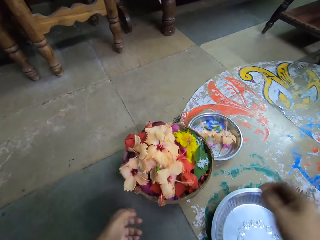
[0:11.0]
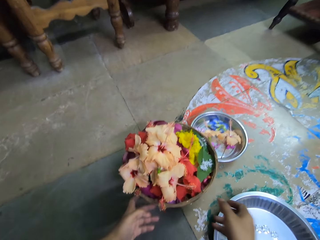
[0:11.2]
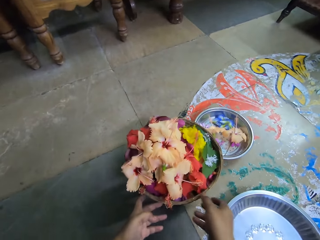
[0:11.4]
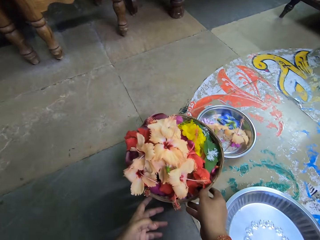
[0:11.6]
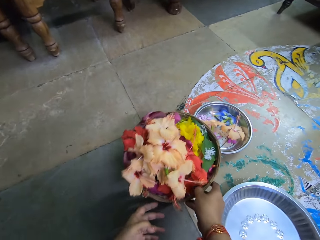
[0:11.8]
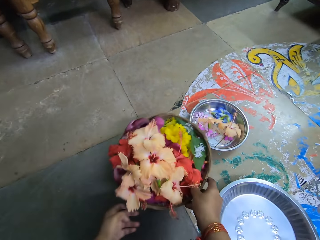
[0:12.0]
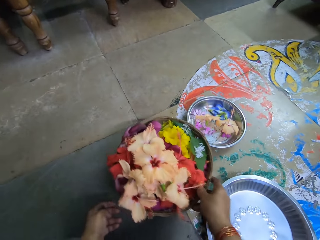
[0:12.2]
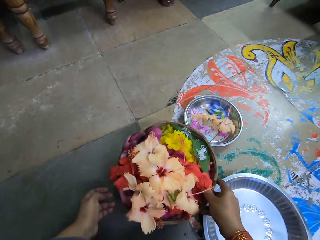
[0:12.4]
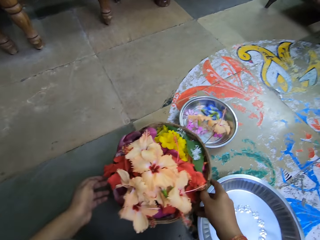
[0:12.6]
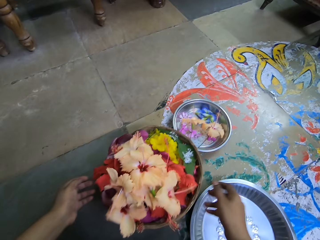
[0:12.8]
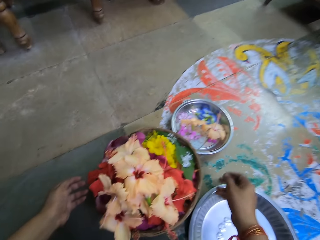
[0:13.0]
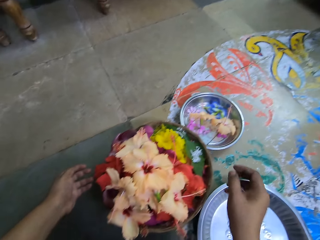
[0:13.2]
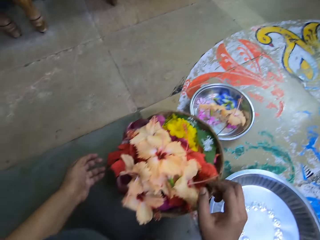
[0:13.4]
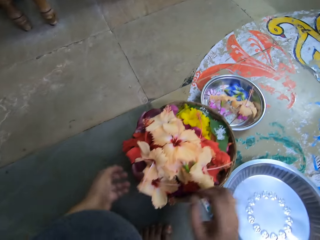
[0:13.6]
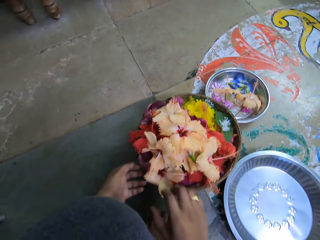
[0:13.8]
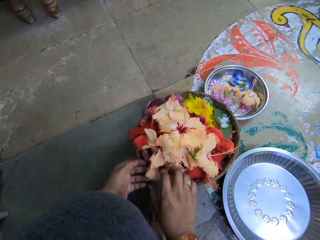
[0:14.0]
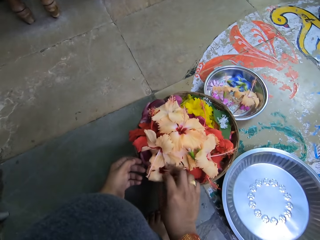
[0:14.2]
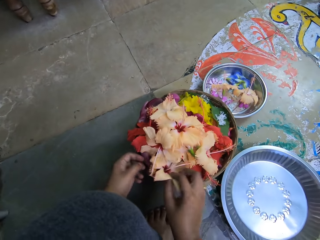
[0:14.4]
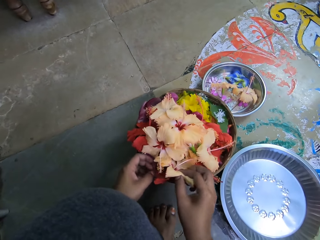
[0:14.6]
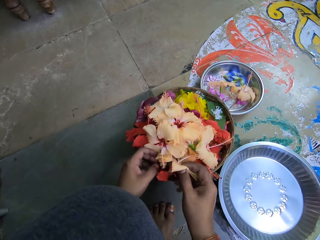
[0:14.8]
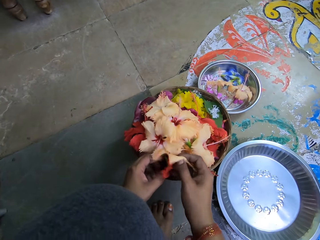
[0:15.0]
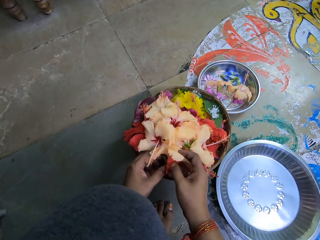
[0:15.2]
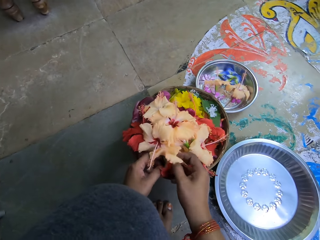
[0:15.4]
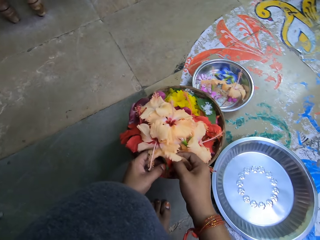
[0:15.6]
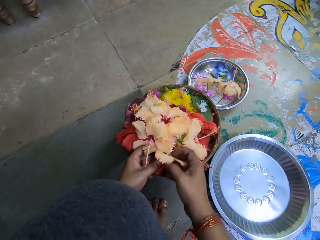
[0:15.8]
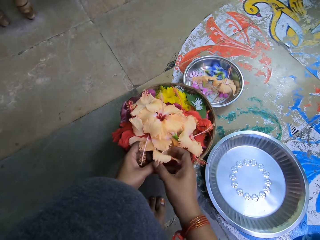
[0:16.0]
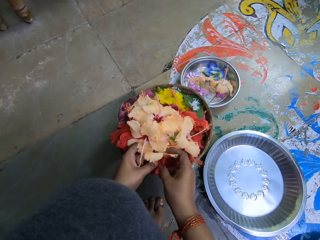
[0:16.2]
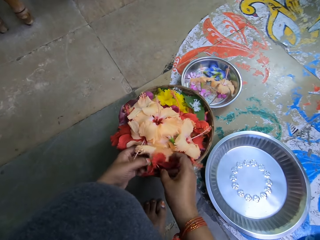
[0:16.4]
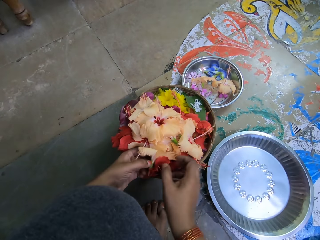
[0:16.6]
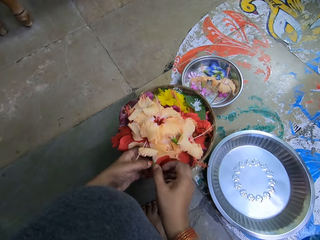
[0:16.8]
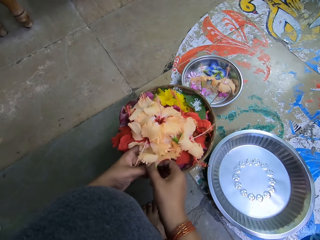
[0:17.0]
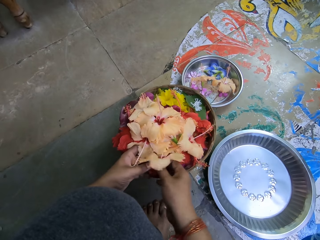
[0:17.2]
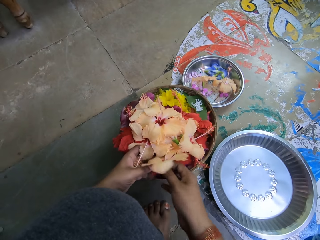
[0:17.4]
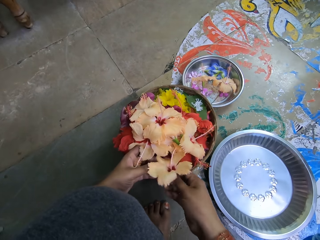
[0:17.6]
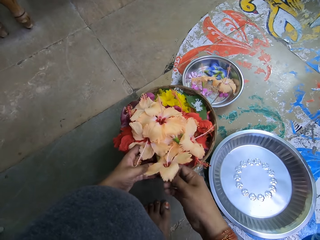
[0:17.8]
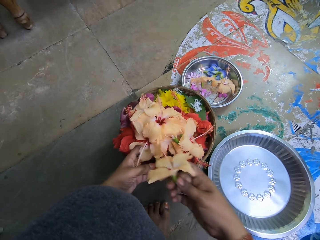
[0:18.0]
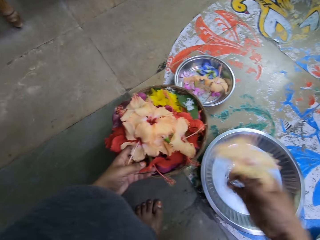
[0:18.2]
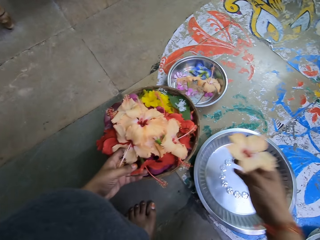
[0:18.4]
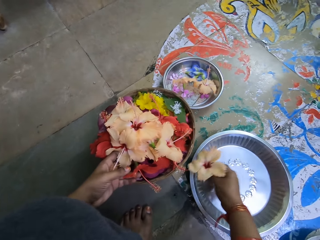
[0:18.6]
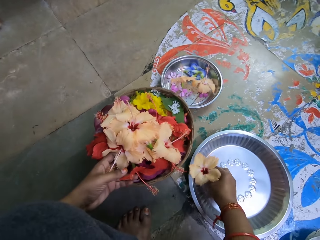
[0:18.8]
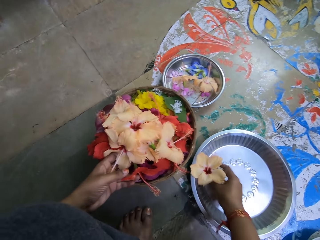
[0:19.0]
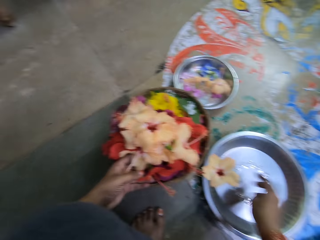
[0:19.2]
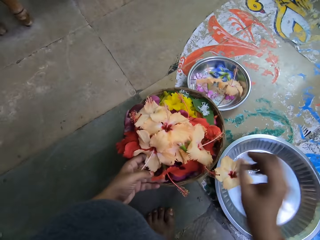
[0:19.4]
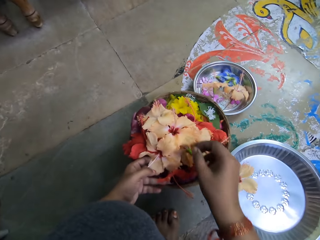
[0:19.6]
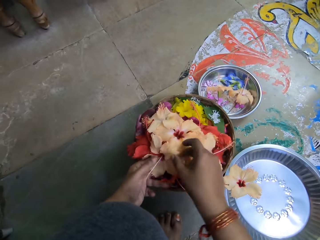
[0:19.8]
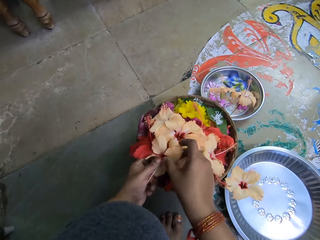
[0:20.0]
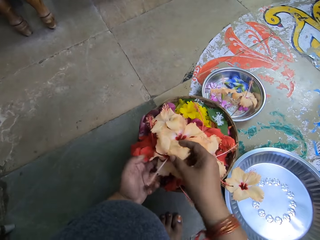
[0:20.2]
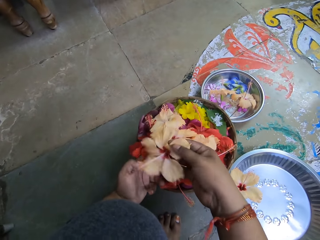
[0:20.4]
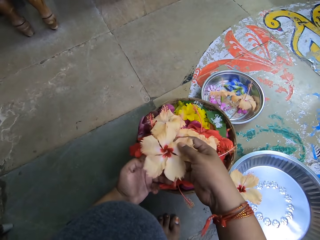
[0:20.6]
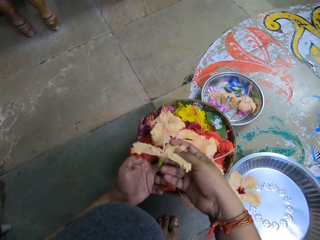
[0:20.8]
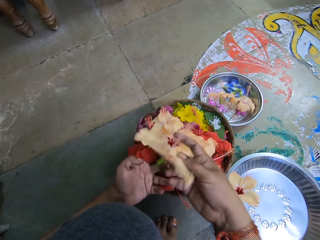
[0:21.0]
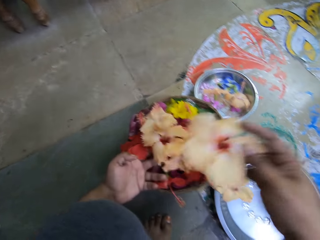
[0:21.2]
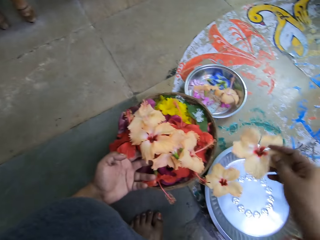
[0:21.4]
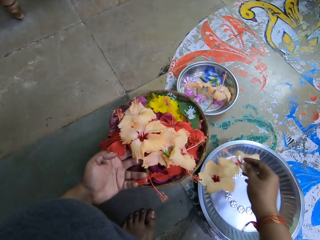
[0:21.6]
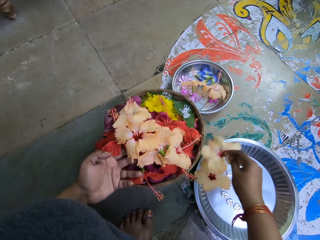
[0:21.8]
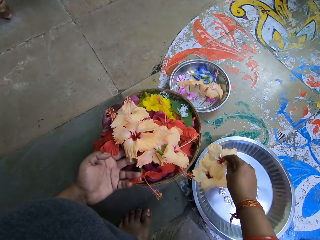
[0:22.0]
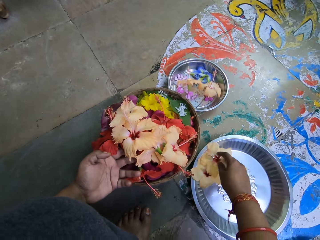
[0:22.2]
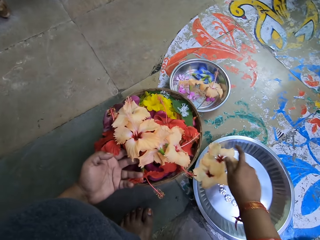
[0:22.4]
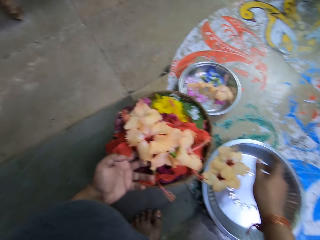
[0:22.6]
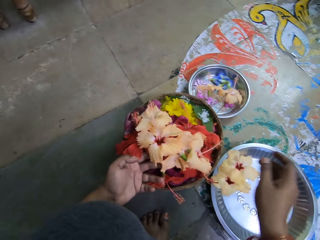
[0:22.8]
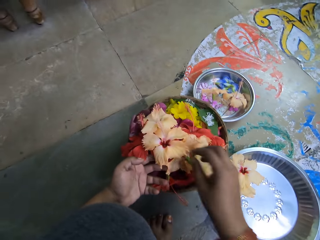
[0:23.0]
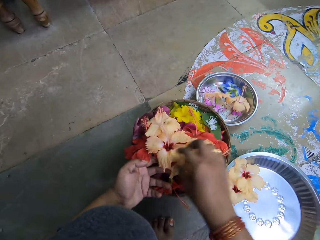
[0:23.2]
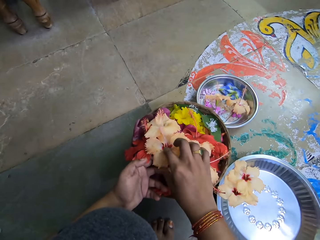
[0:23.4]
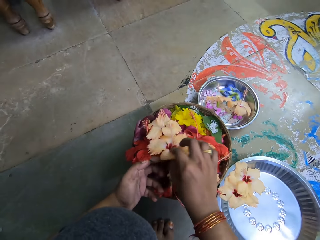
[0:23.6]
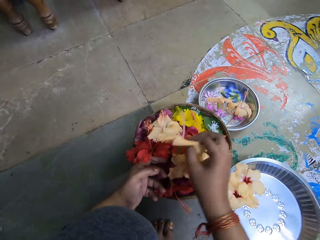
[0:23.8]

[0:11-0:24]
The camera wearer grabs the basket. She holds the basket of flowers on the floor with her right hand. She grabs a flower. She takes a beach beauty flower from the basket to a tray on the floor with her right hand. She puts the flower on the tray. She takes a beach beauty flower from the basket to the tray on the floor with her right hand. She puts the flower on the tray.

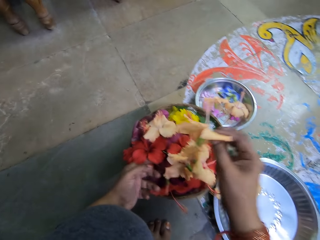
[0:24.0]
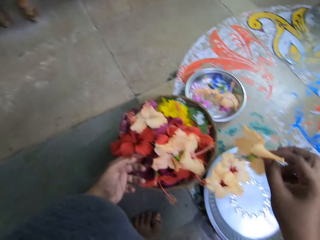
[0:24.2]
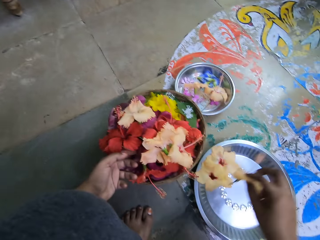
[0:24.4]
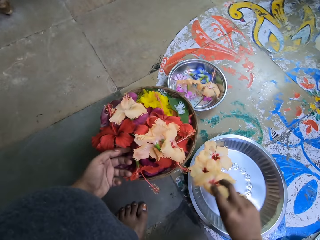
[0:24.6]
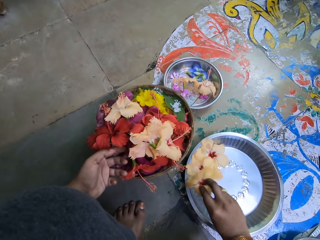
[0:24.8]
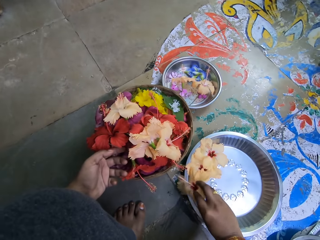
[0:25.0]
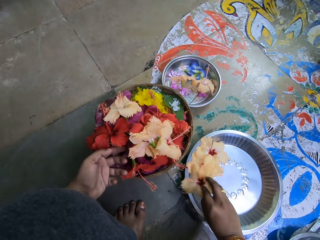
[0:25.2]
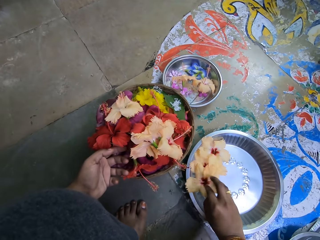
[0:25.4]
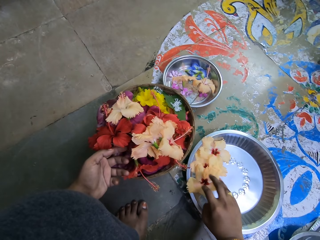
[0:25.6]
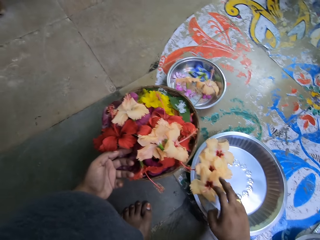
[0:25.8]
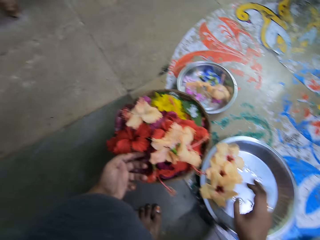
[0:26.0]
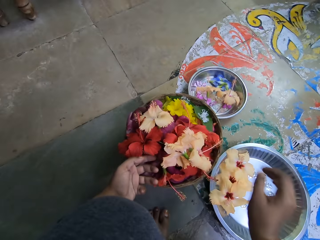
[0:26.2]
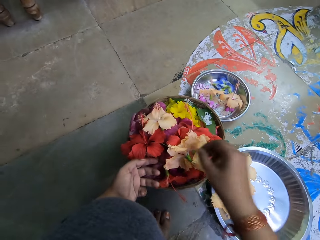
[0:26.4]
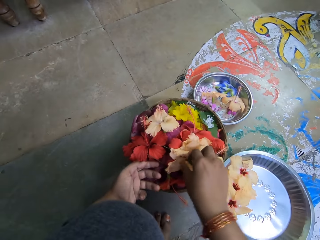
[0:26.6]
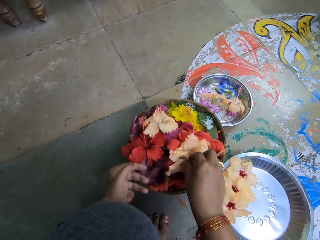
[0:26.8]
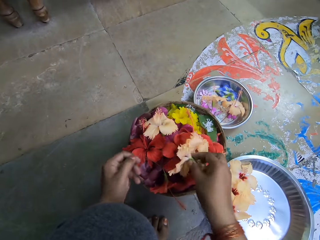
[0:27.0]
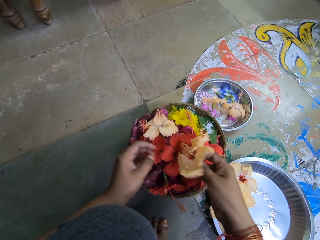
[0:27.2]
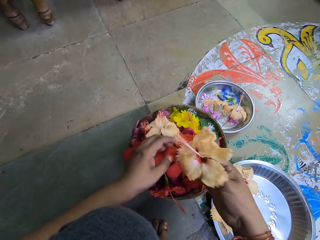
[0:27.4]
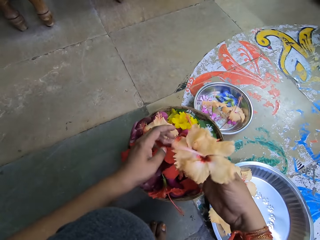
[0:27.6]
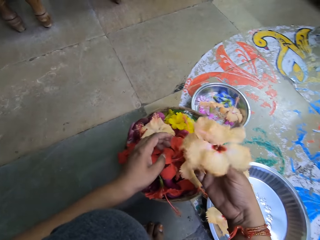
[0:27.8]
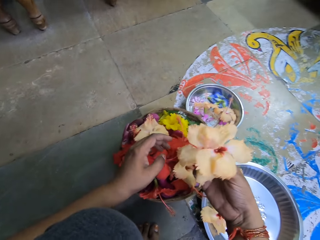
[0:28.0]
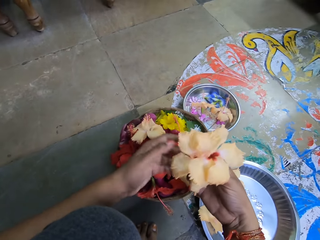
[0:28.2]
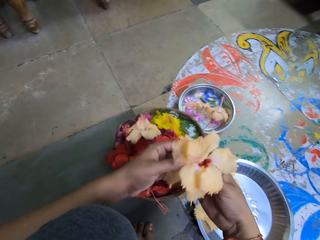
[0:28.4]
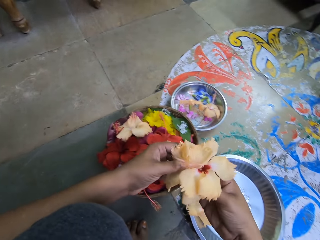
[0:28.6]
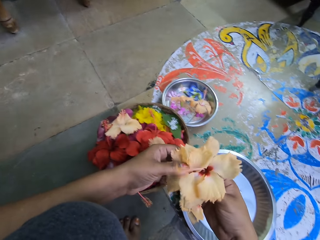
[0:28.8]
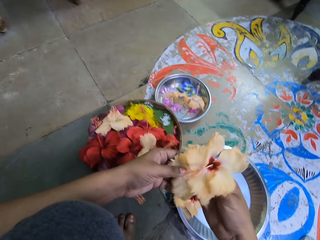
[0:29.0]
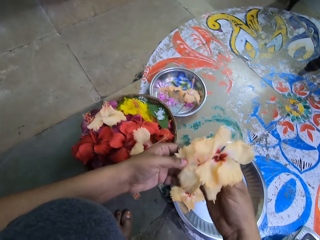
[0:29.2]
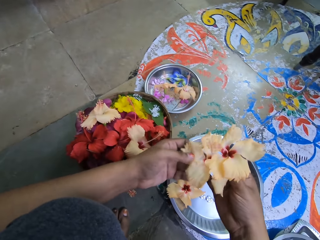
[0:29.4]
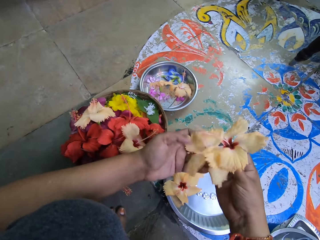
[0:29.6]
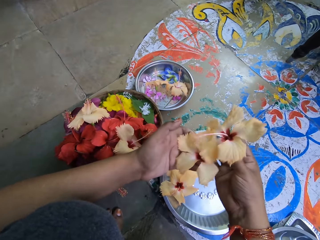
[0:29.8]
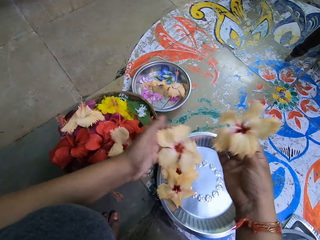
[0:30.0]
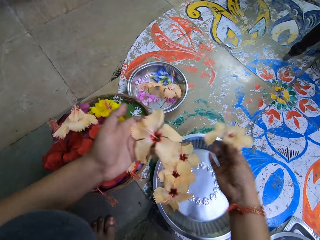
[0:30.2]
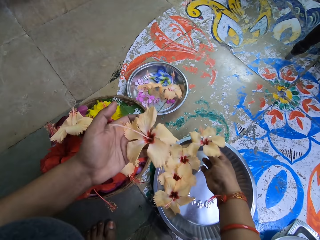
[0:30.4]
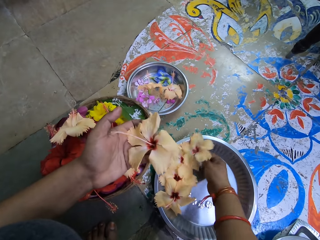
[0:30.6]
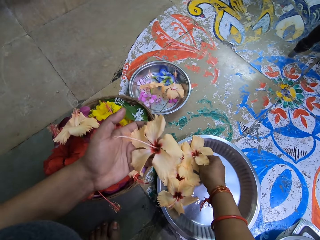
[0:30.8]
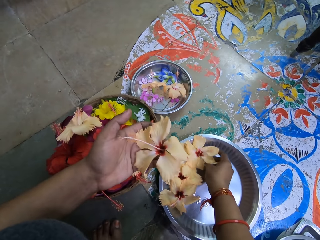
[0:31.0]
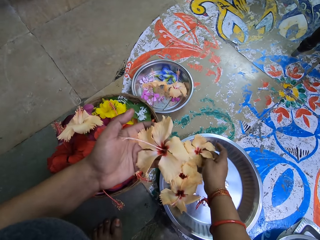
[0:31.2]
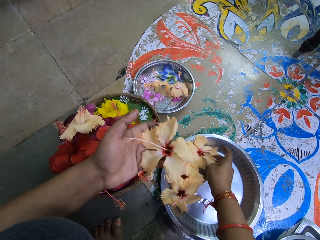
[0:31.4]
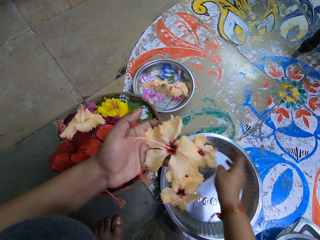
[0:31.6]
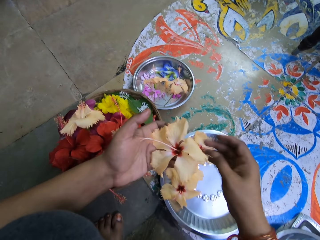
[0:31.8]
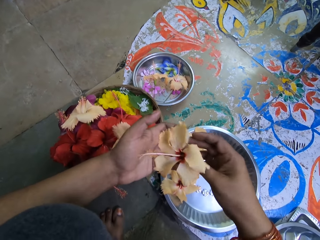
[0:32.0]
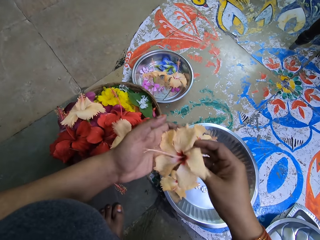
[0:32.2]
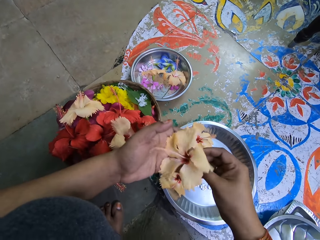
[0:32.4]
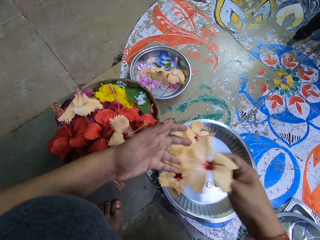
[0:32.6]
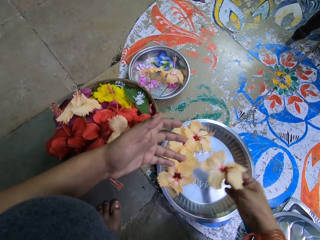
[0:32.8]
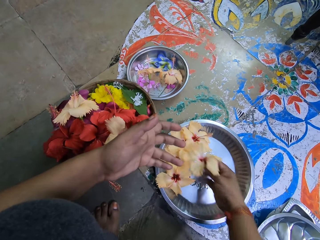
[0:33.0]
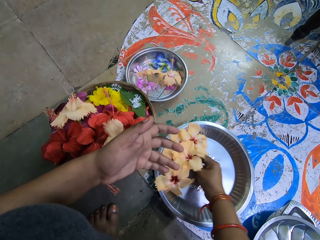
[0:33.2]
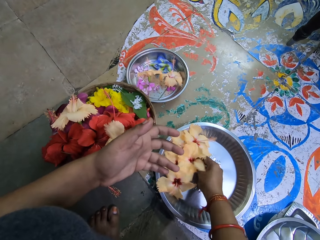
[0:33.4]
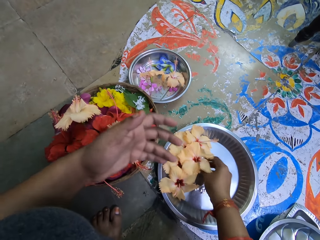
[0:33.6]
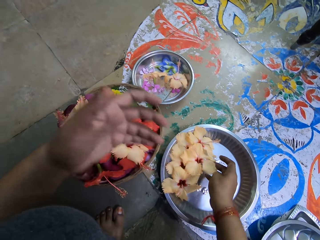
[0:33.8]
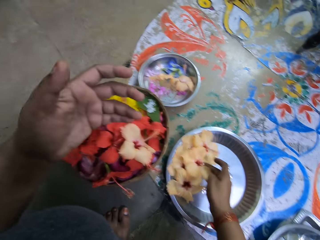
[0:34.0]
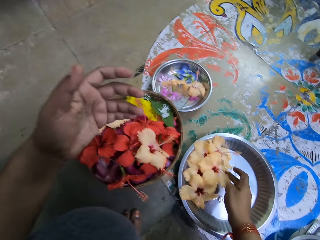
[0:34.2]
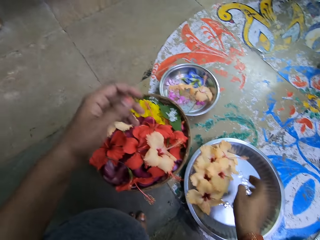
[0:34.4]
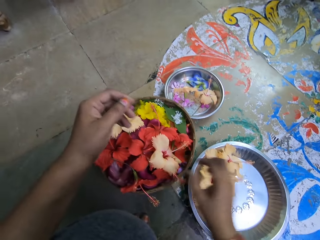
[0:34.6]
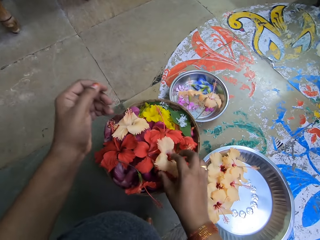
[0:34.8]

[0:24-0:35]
The camera wearer takes a beach beauty flower from the basket to the tray on the floor with her right hand. She puts the flower on the tray. She takes beach beauty flowers from the basket with her right hand. She separates the beach beauty flowers with both hands. She drops a beach beauty flower on the tray with her right hand. She takes a beach beauty flower from her left hand with her right hand. She drops the beach beauty flower on the tray with her right hand.
